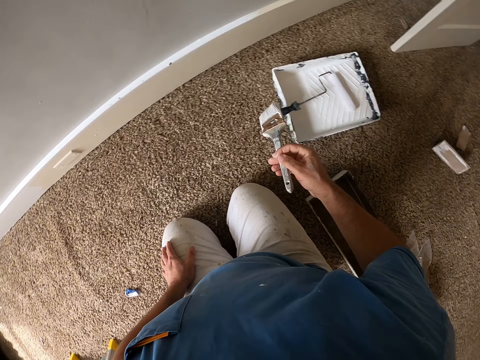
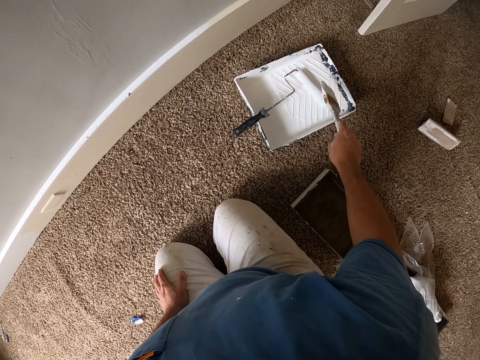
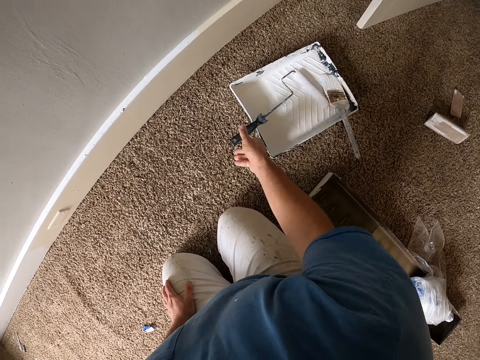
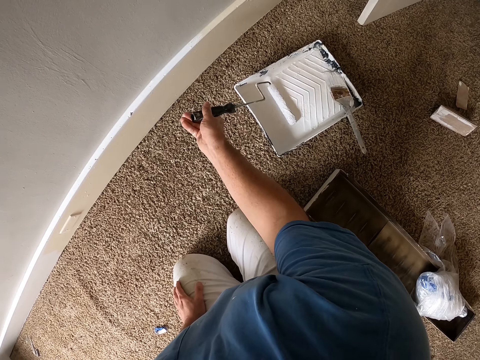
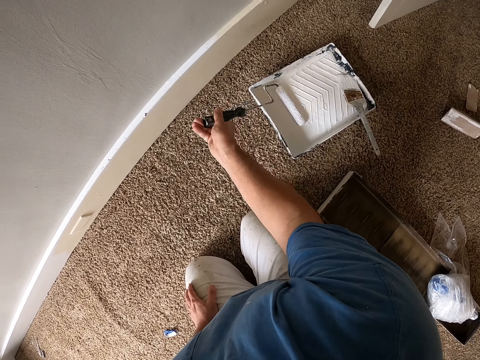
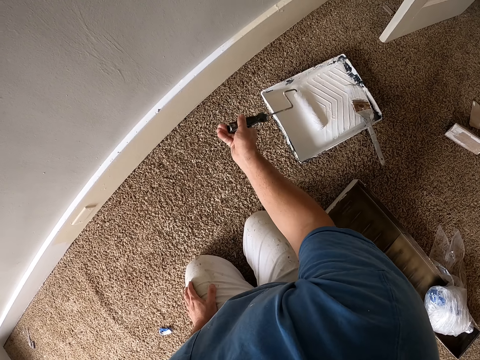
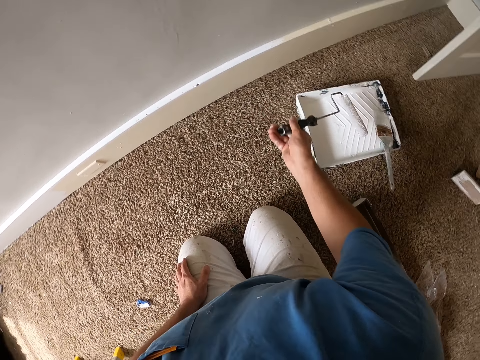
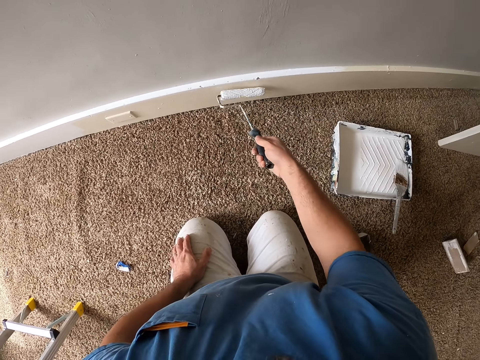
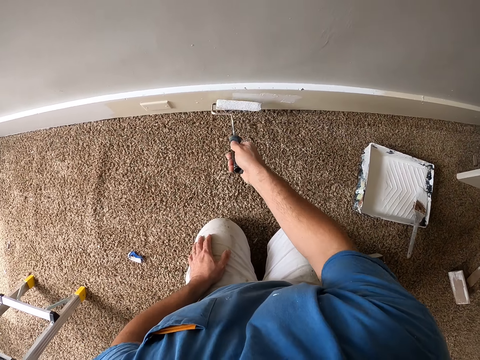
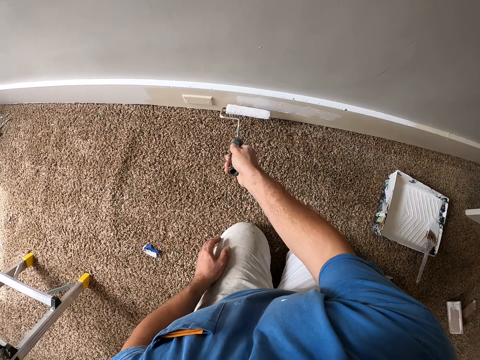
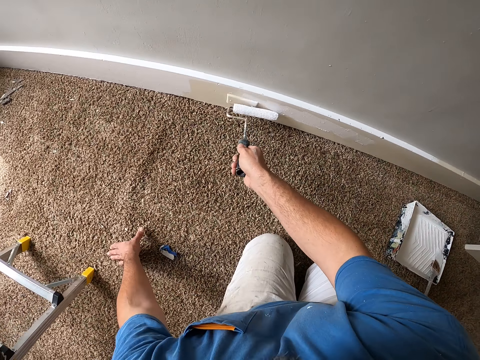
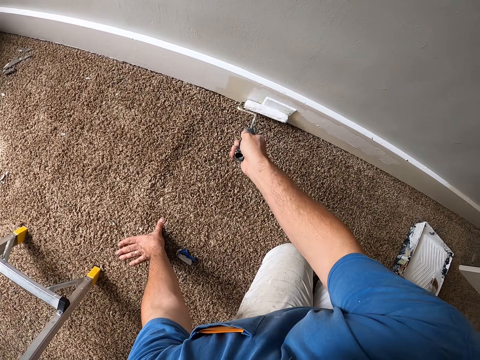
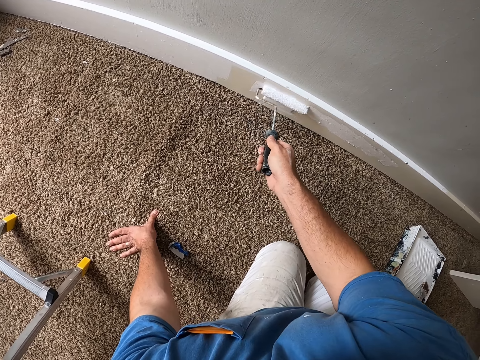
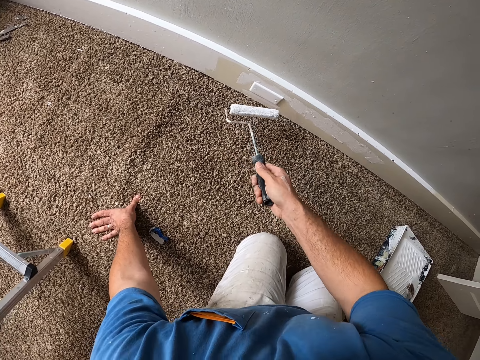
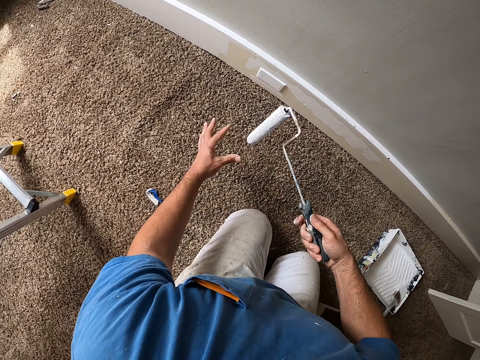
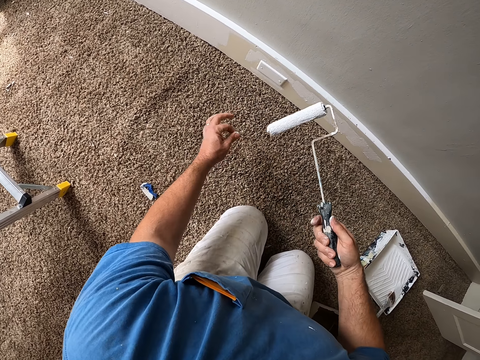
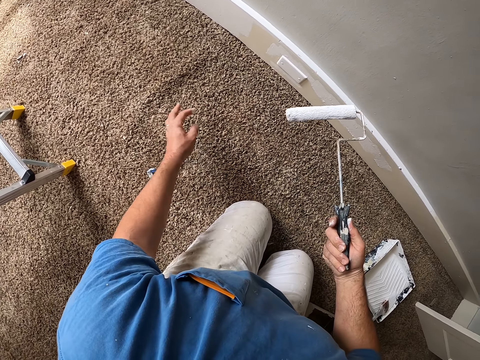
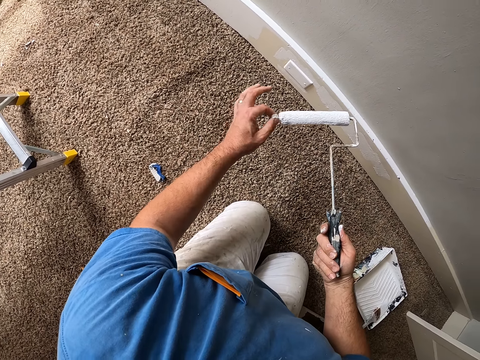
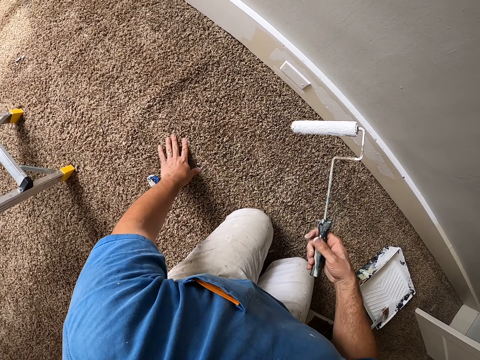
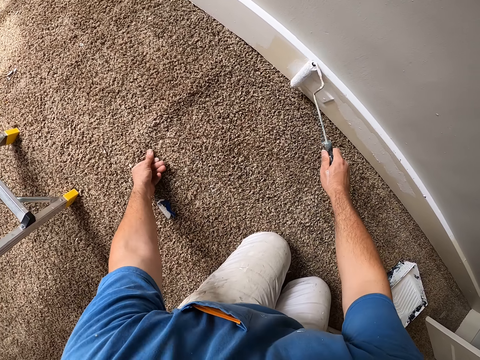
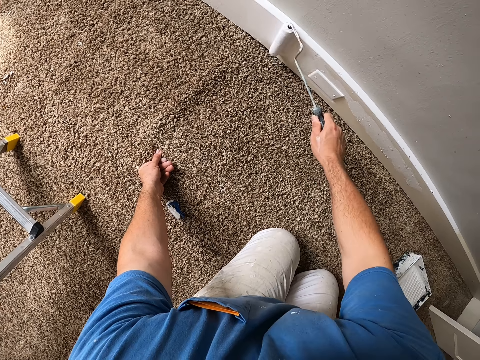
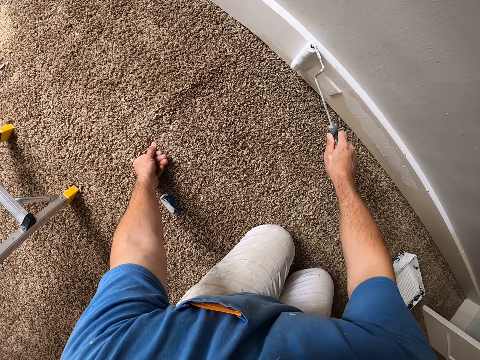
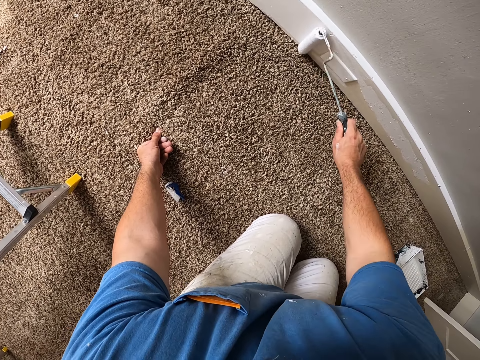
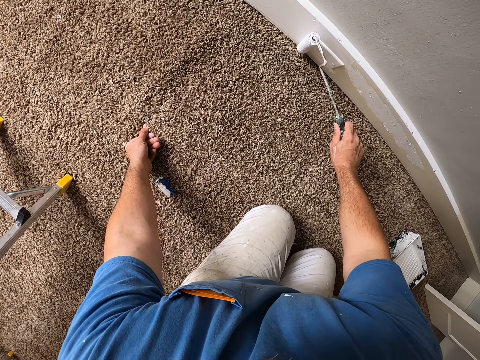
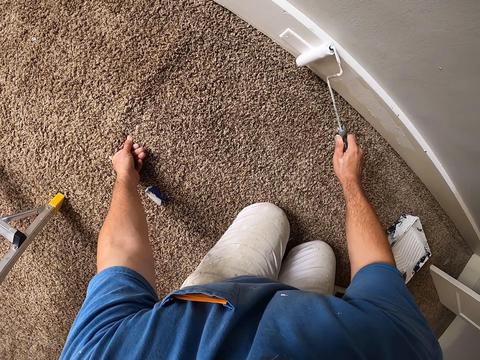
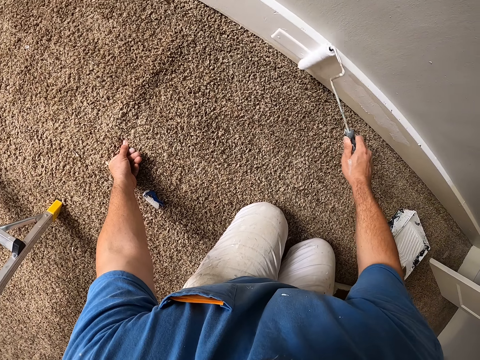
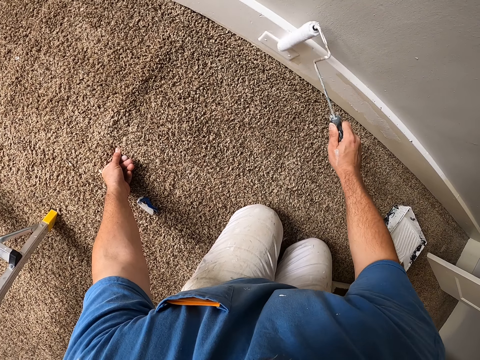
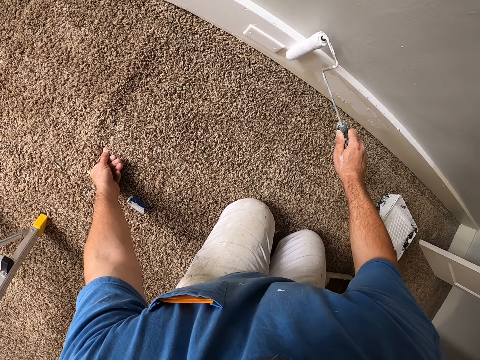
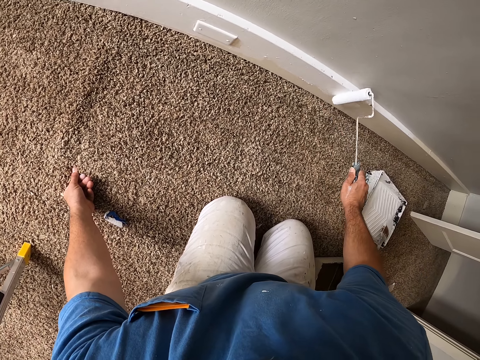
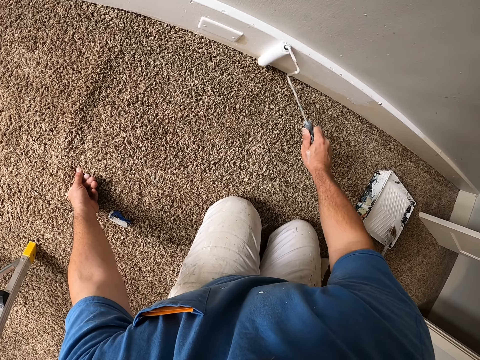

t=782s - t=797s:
The camera wearer returns the painting brush. They roll the painting roller on the painting tray. They pick up the painting roller. They pick up paint with the painting roller. They paint the wall with the painting roller. They hold the floor with left hand. They remove paint from the painting roller. They touch the rug. They paint the baseboard.

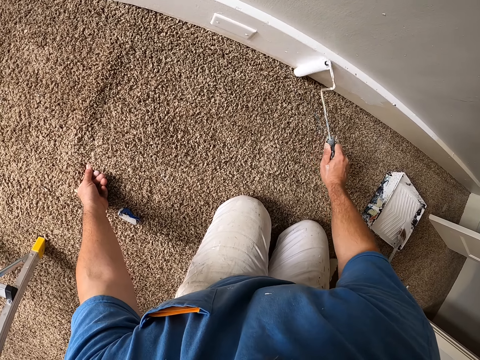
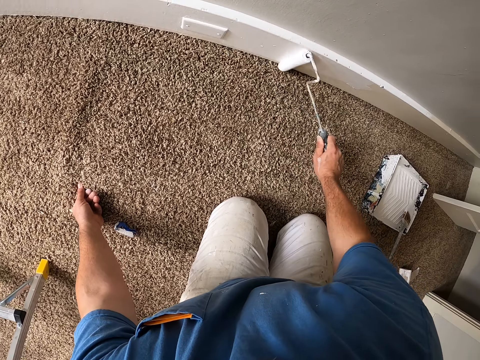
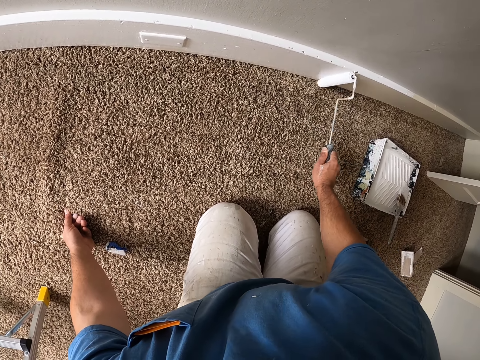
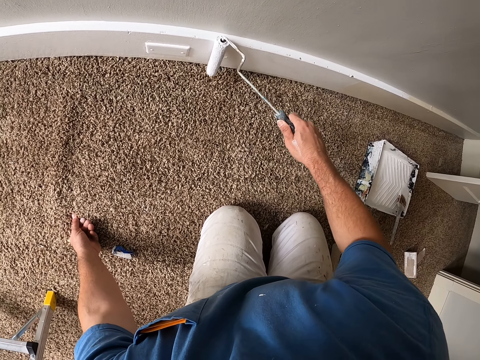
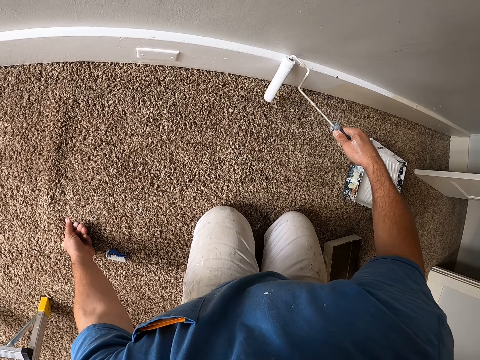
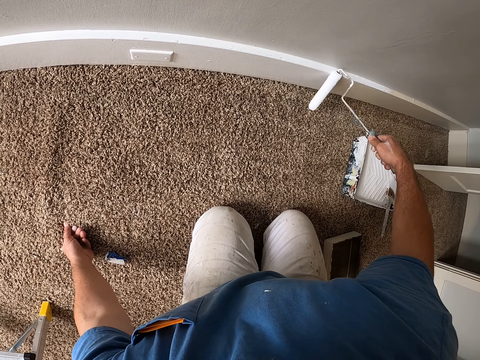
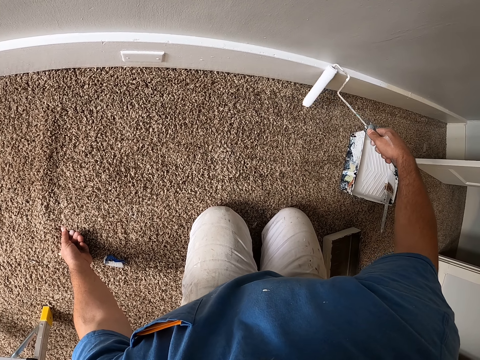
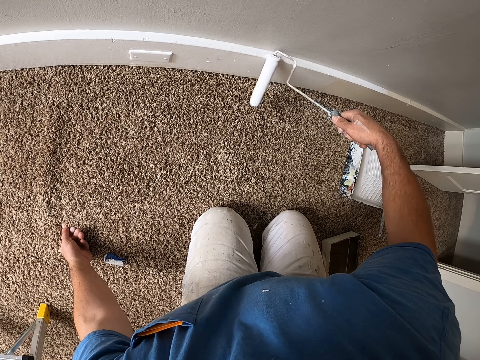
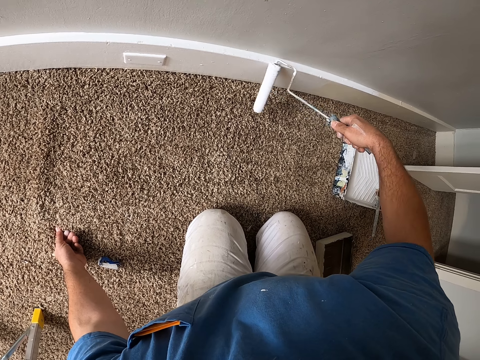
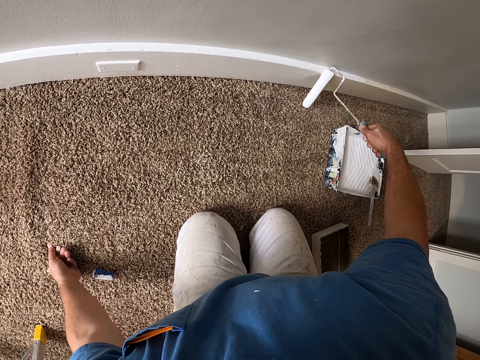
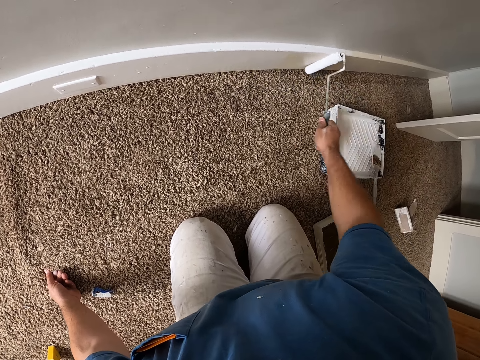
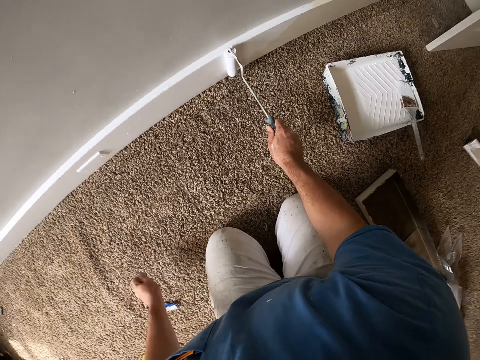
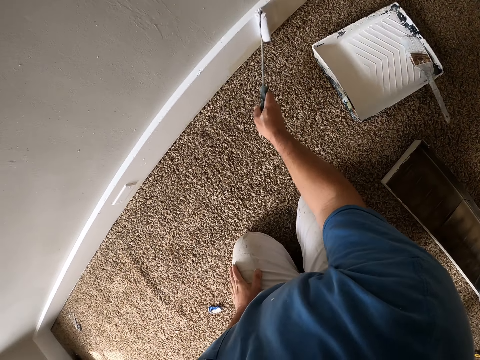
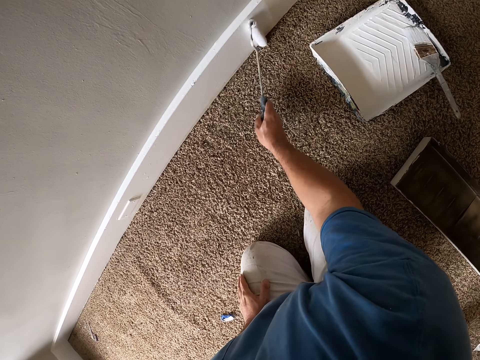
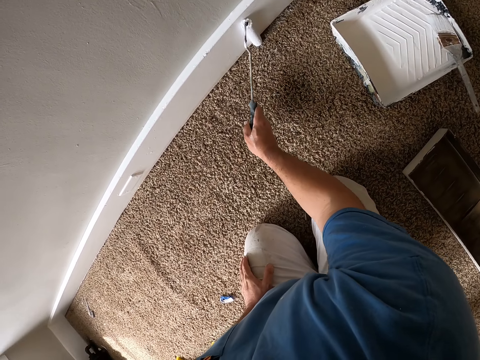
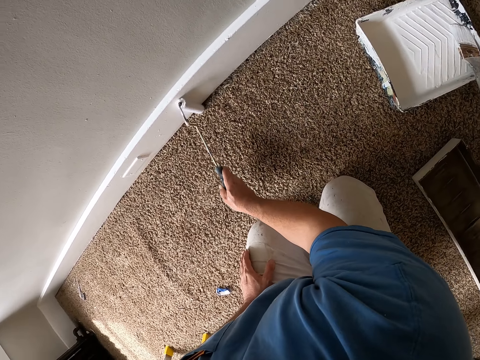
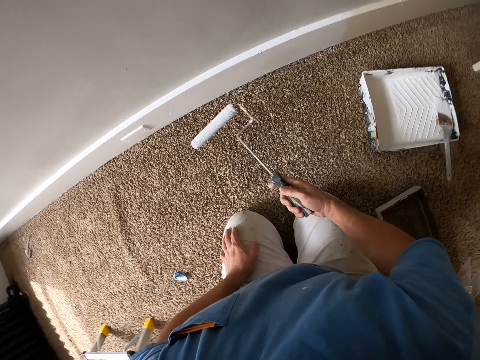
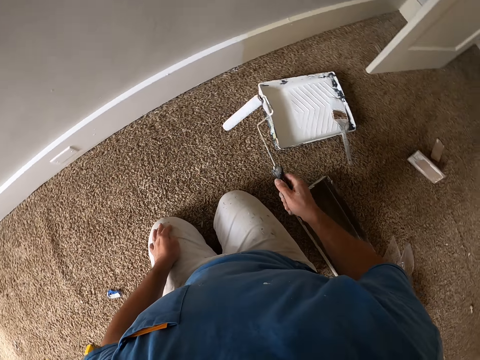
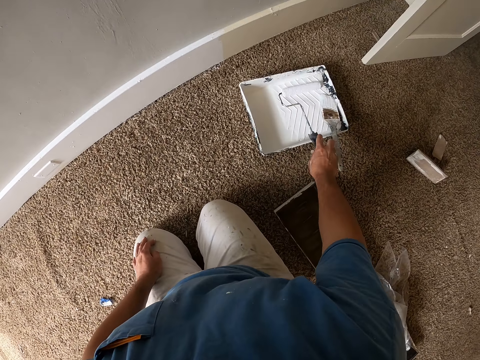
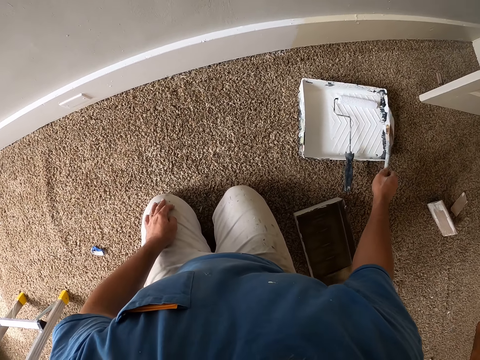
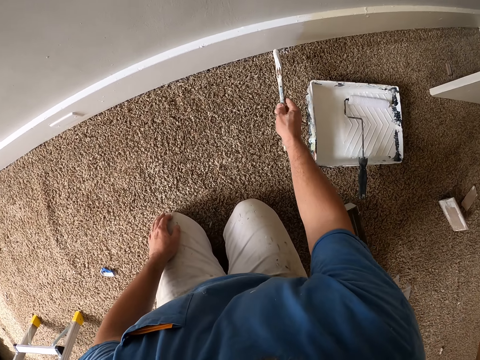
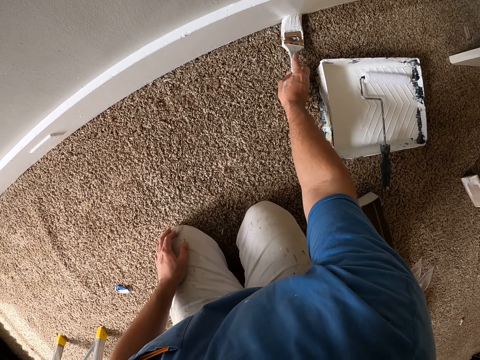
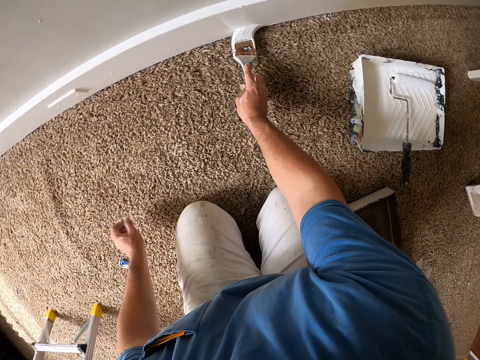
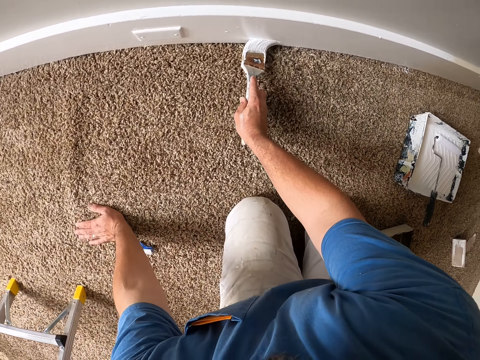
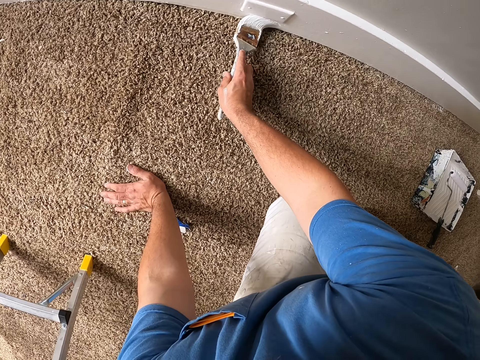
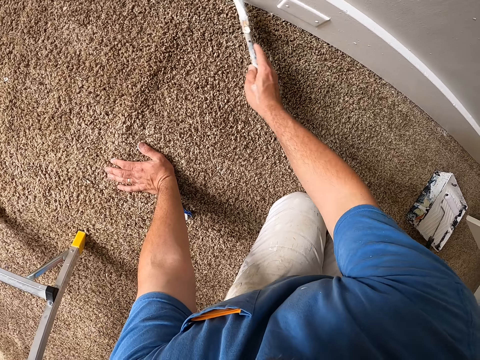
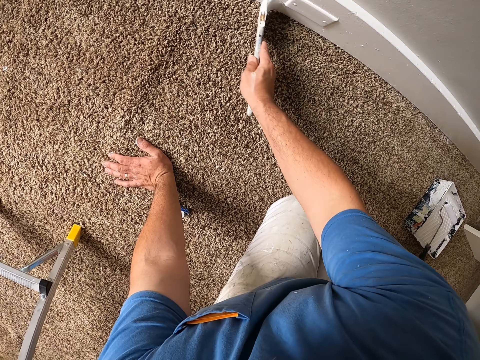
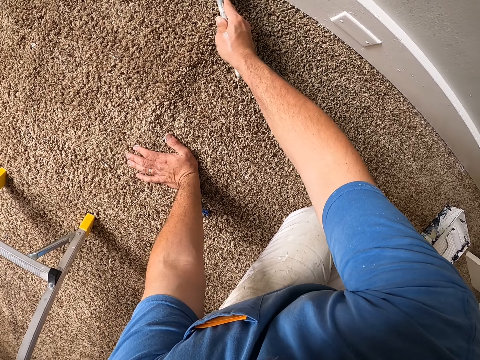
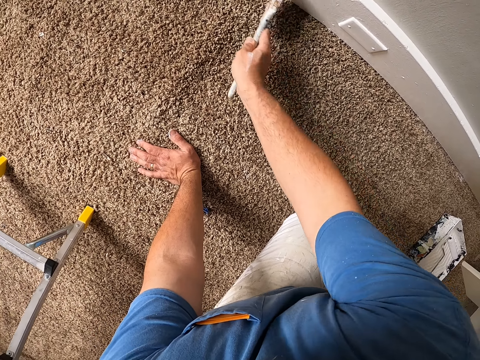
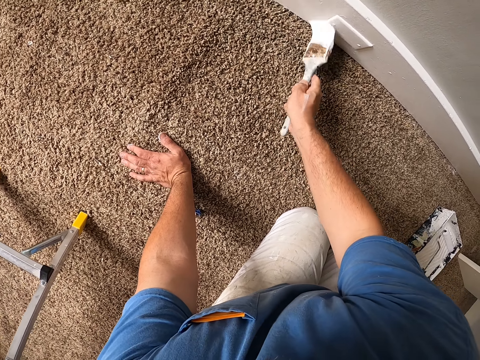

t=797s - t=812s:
The camera wearer puts a hand on the lap. They return the painting roller in the paint tray. They pick the painting brush from the paint. They paint the wall. They hold the floor with left hand.
